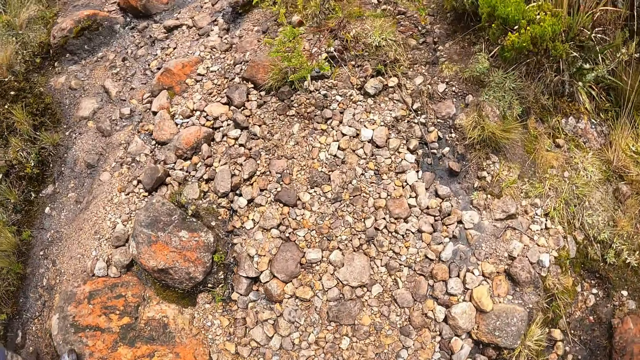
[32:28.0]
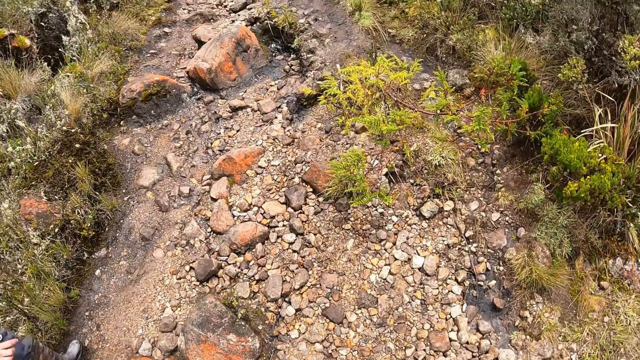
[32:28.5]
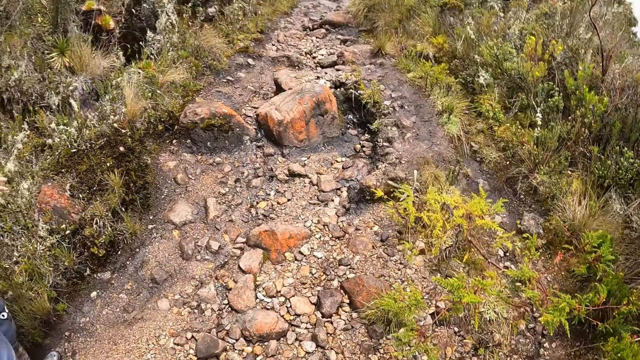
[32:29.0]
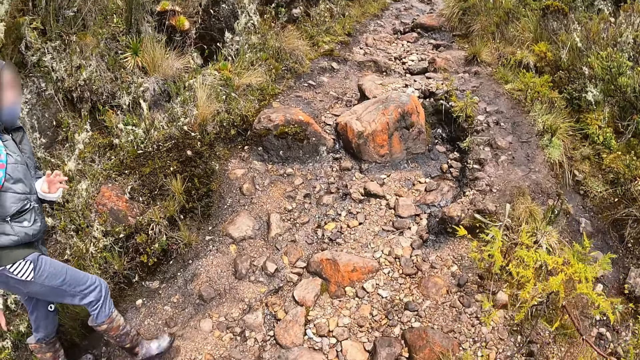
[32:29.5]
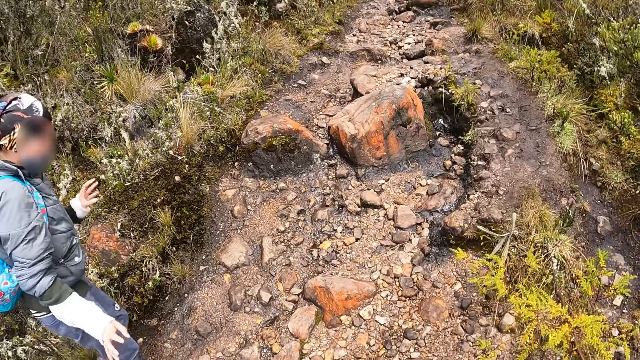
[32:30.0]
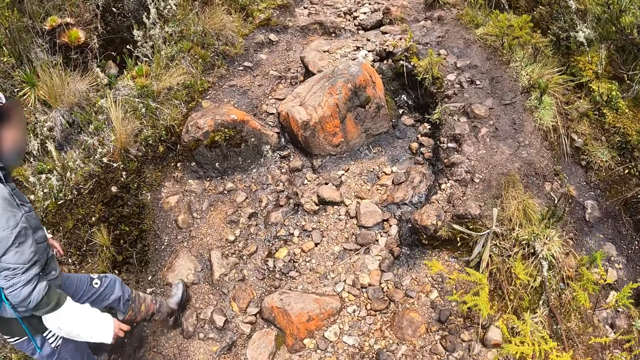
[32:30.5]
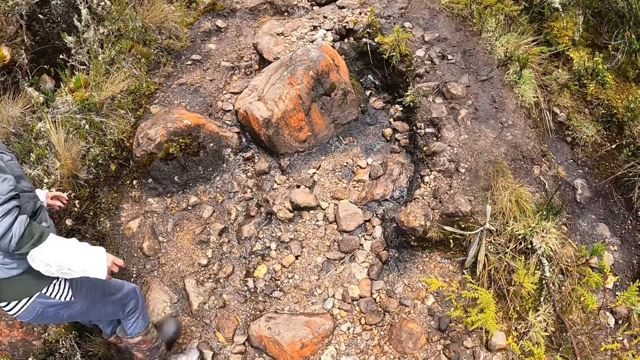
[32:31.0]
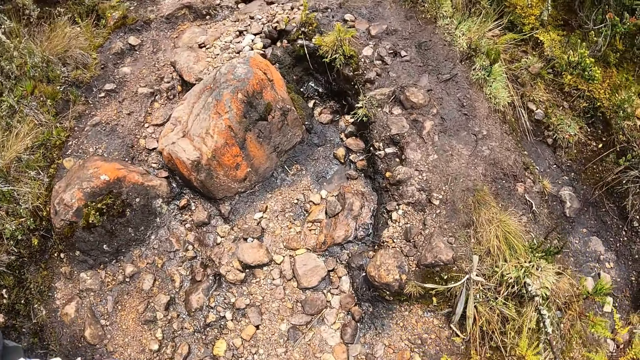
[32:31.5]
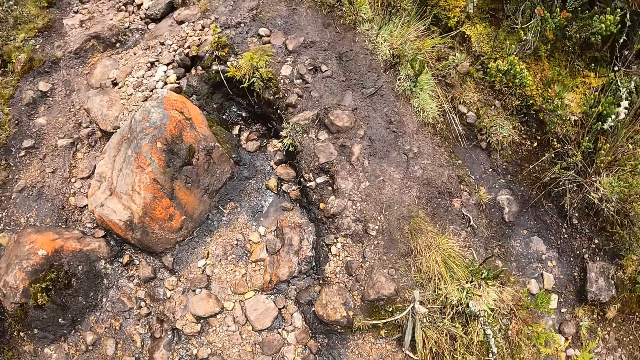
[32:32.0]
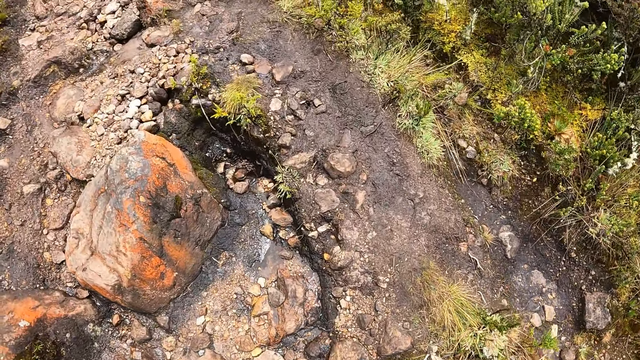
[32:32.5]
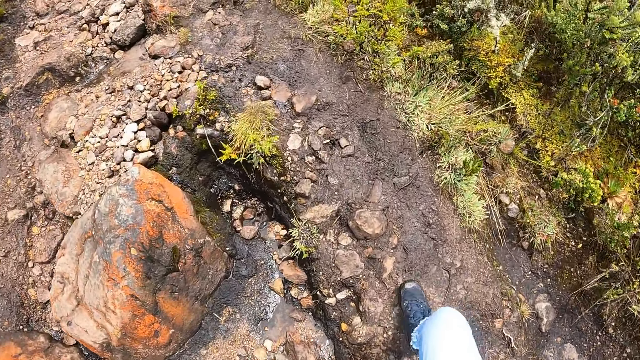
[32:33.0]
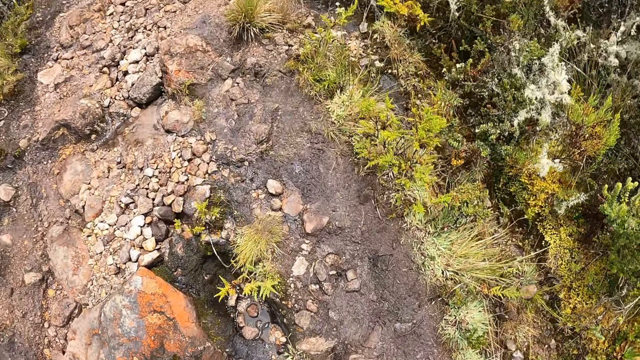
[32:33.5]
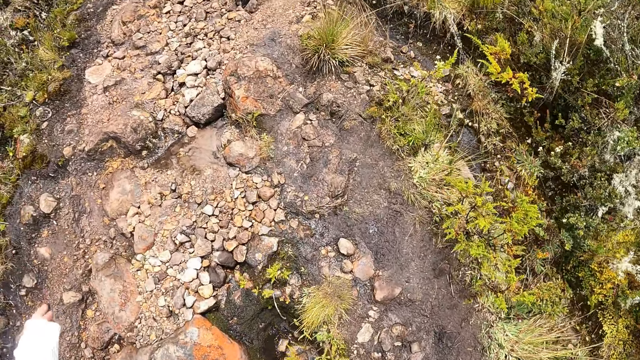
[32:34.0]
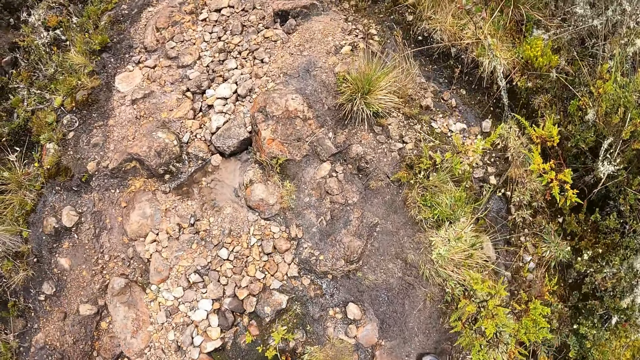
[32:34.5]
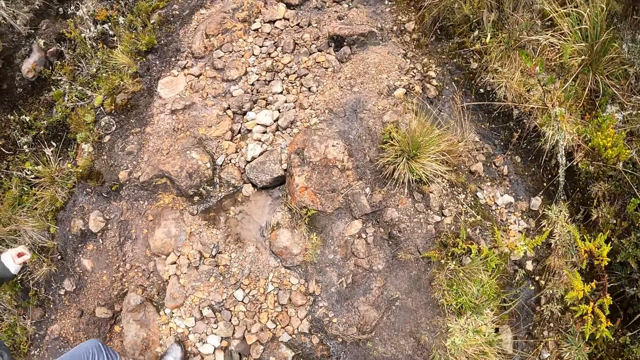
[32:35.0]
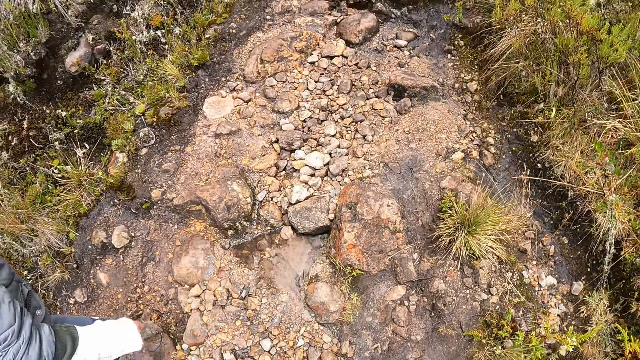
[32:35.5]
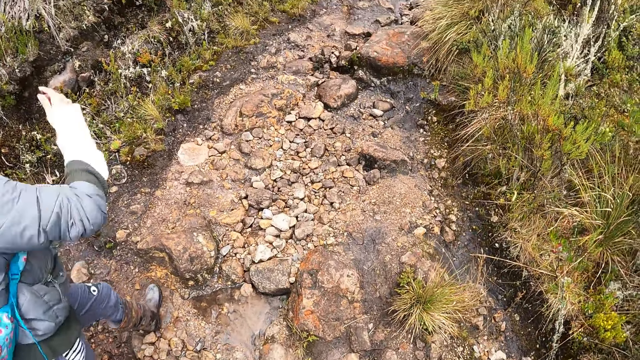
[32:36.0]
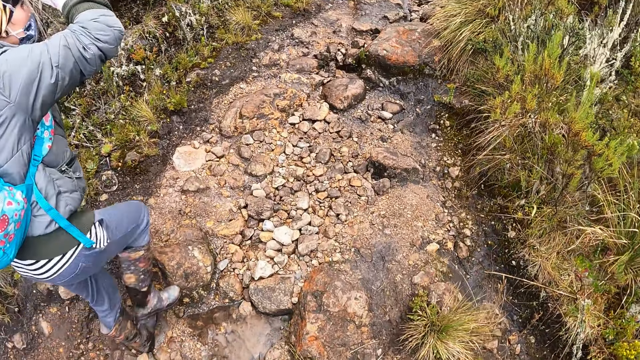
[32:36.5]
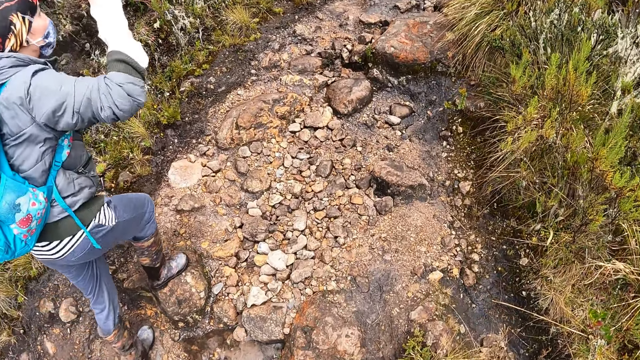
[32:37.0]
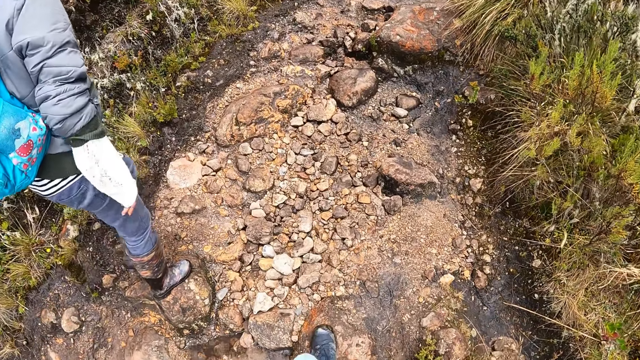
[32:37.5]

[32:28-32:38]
The camera wearer walks up the pathway with the woman.

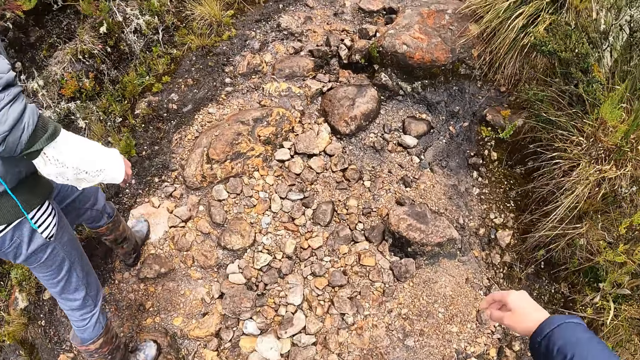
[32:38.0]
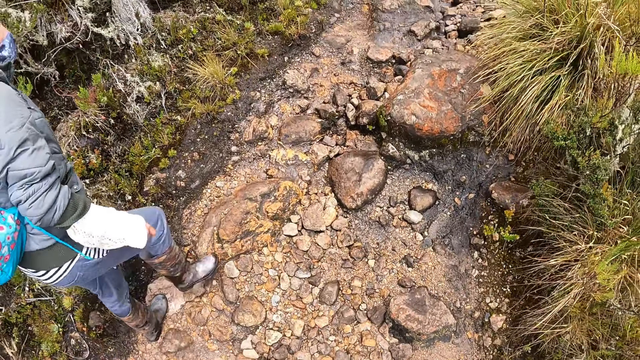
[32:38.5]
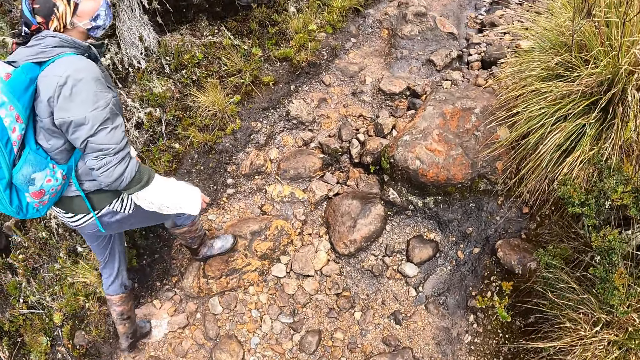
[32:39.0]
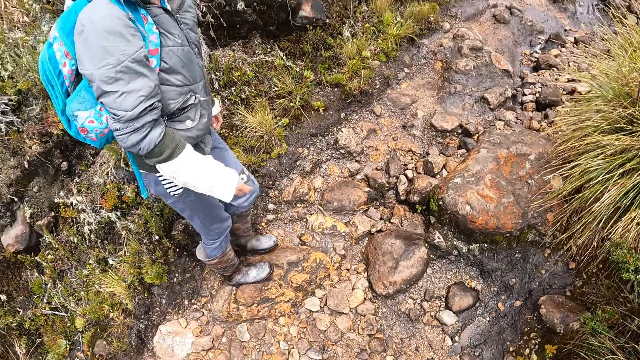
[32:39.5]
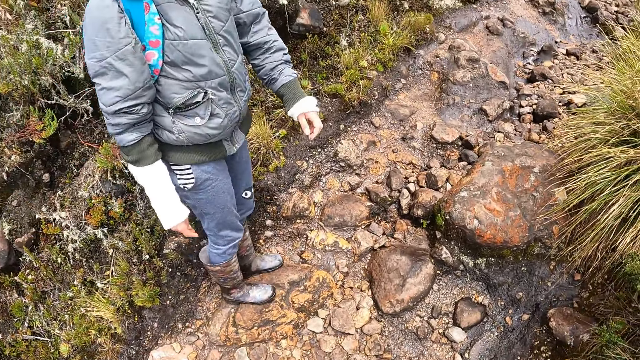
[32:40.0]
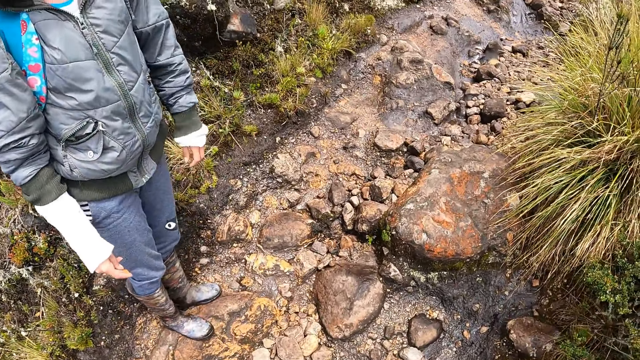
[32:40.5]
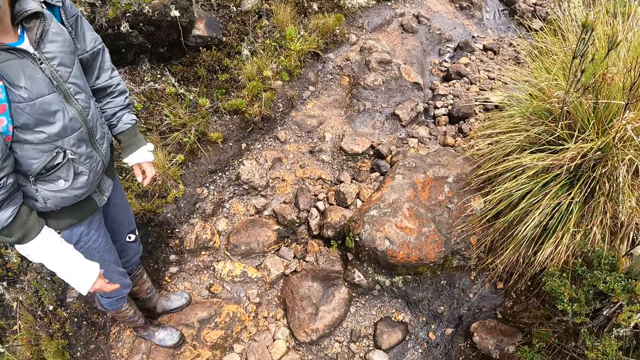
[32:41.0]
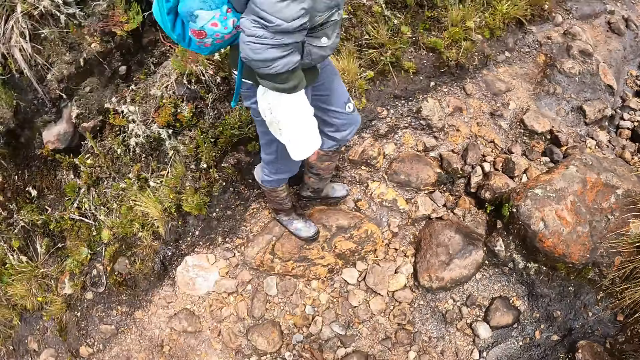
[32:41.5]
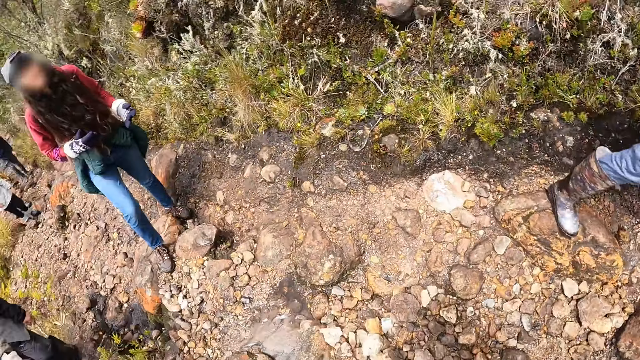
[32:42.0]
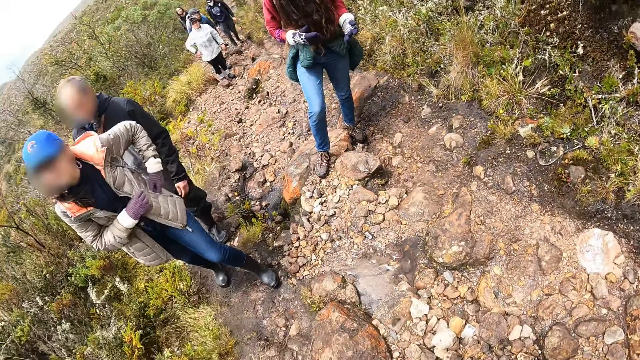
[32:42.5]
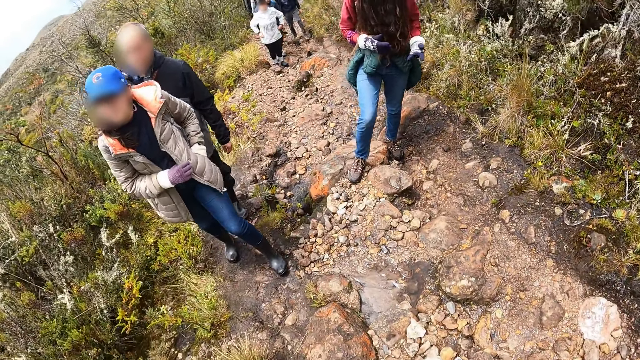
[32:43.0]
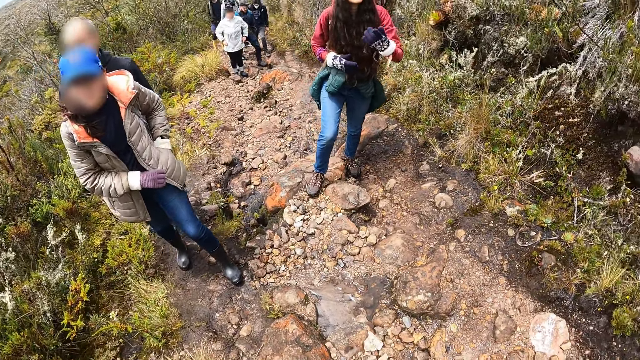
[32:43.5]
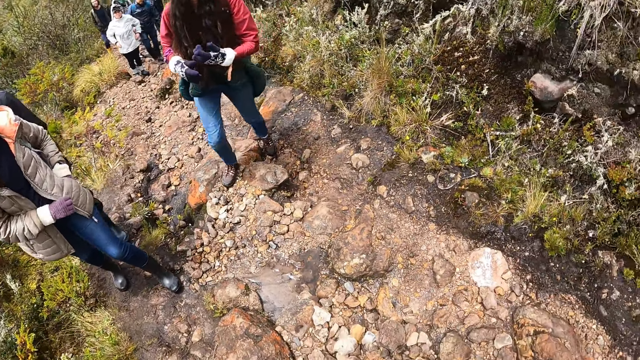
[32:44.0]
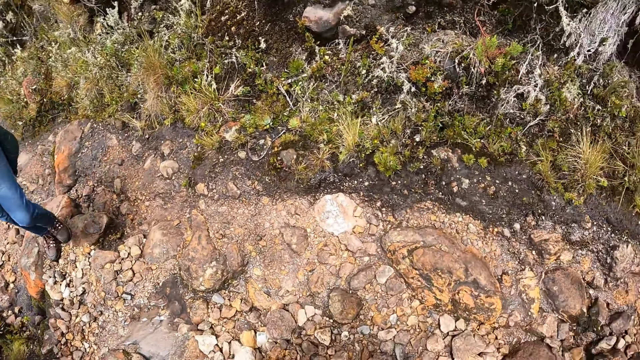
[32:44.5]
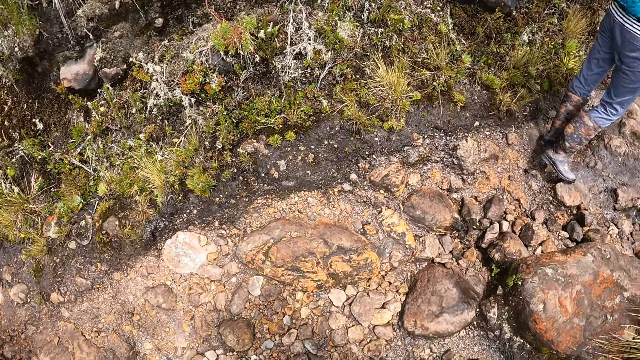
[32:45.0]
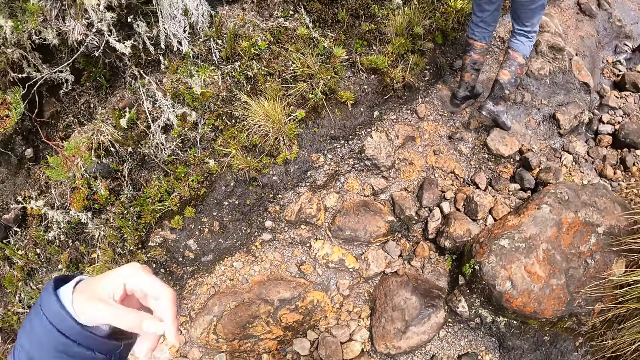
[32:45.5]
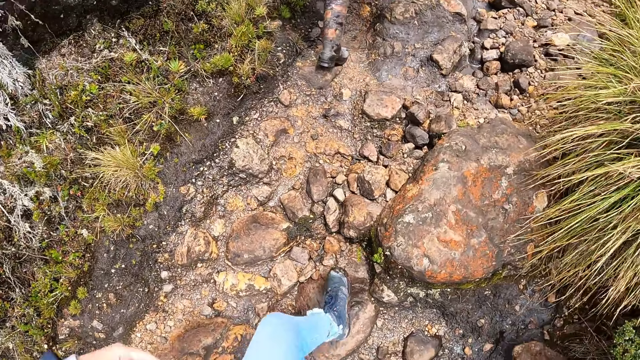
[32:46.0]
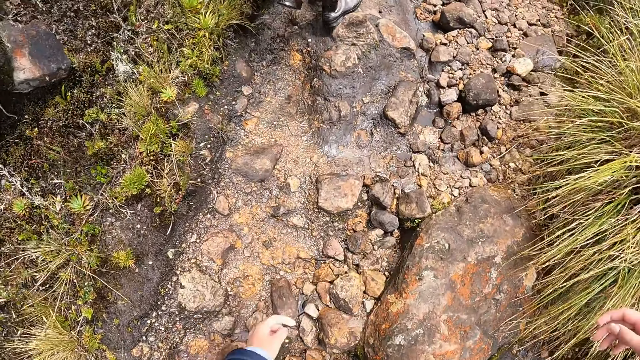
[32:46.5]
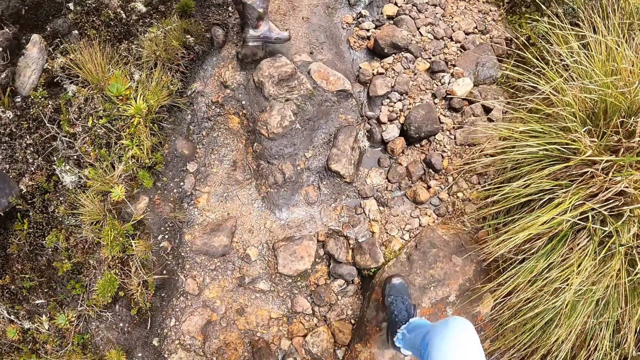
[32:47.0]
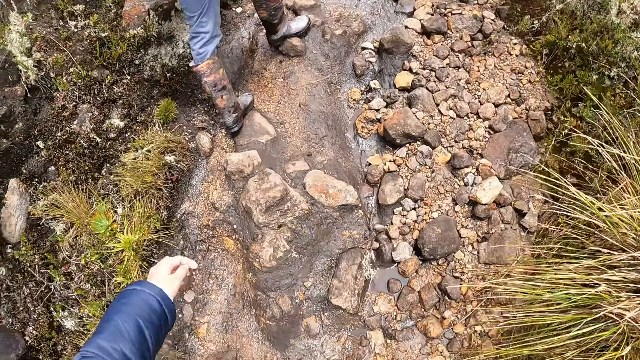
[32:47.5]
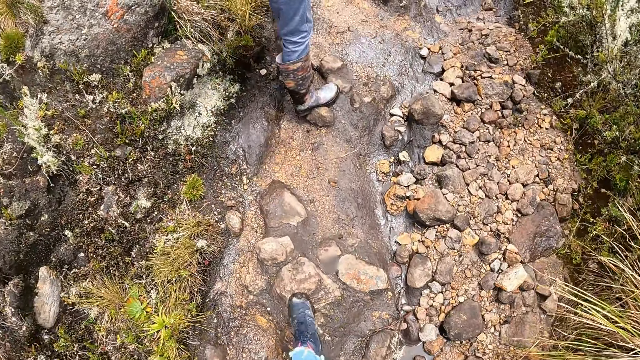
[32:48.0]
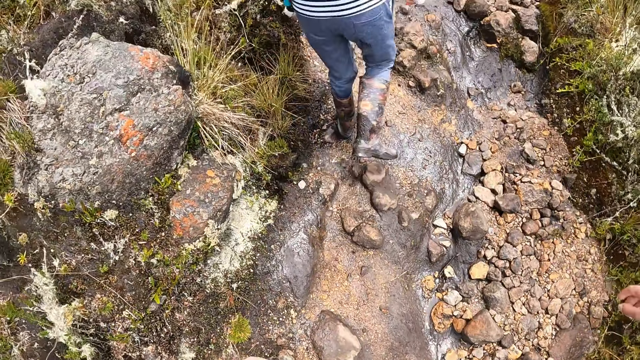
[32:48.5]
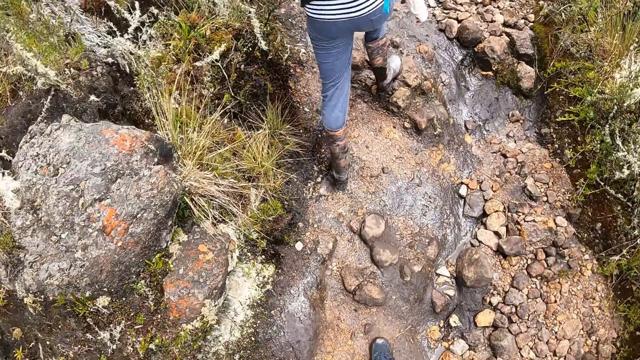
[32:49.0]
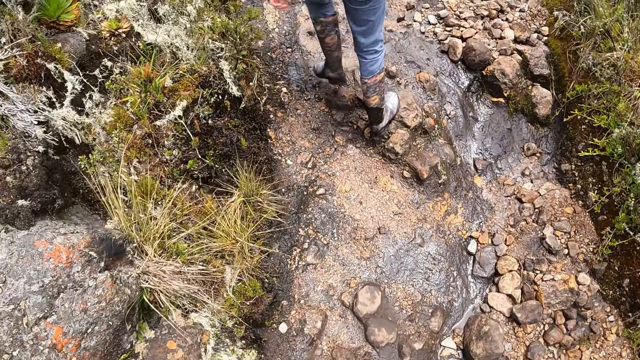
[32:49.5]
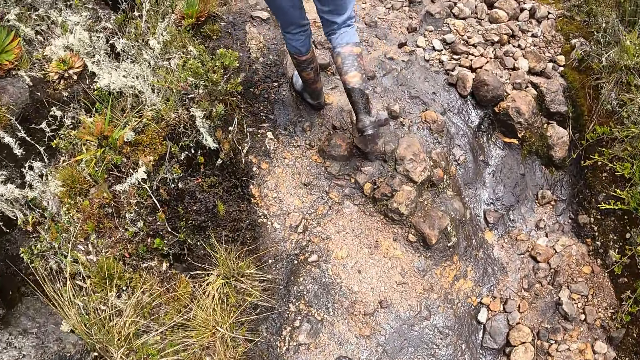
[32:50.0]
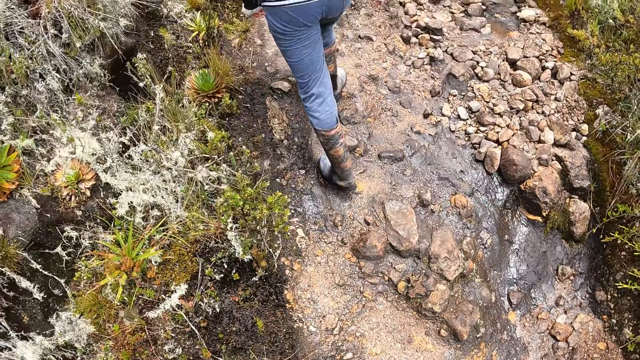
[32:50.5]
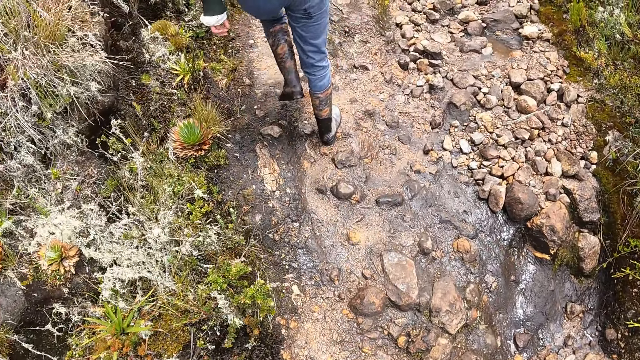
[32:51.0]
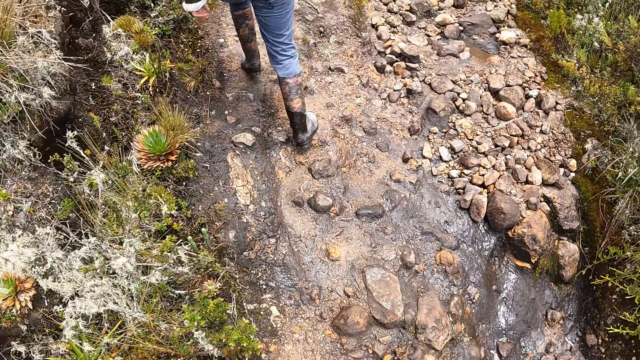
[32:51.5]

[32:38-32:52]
The woman stops walking. The camera wearer looks around. They turn at the people on the pathway. Another woman puts her left hand in her jacket pocket. The camera wearer walks up the pathway. The first woman walks around.
